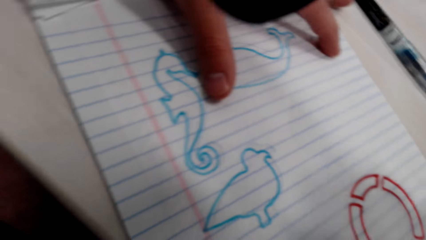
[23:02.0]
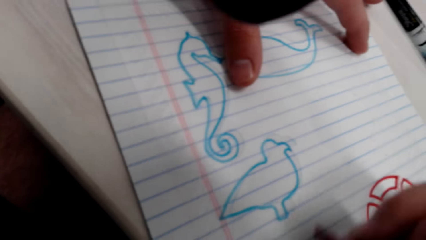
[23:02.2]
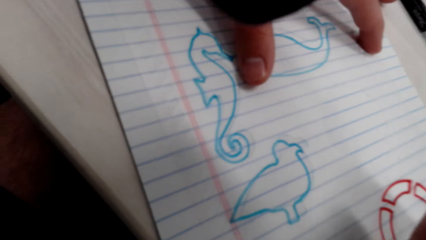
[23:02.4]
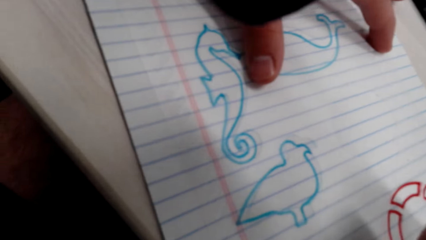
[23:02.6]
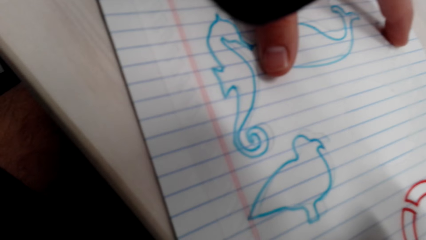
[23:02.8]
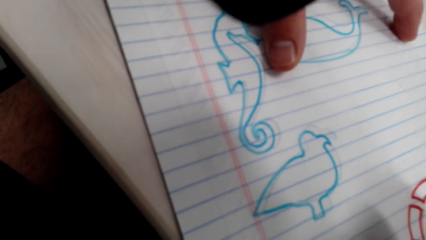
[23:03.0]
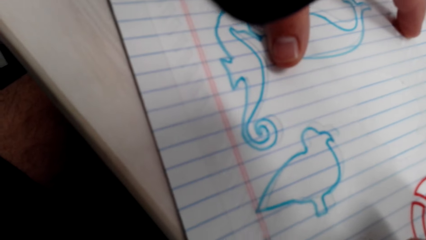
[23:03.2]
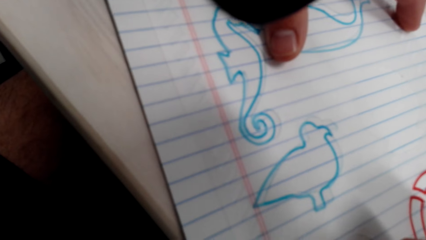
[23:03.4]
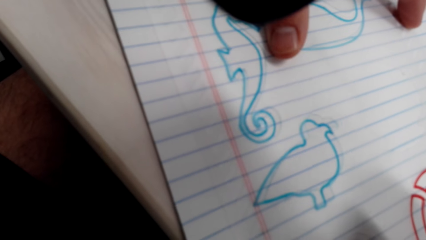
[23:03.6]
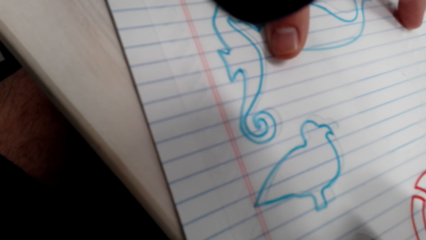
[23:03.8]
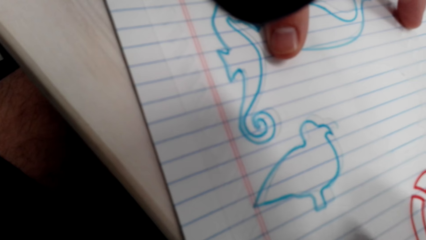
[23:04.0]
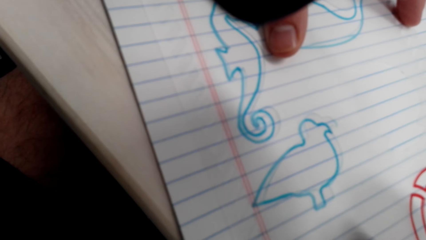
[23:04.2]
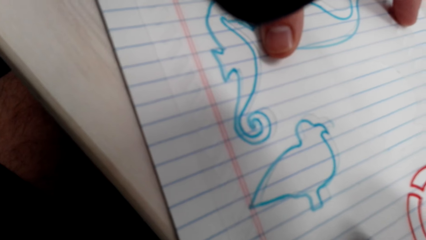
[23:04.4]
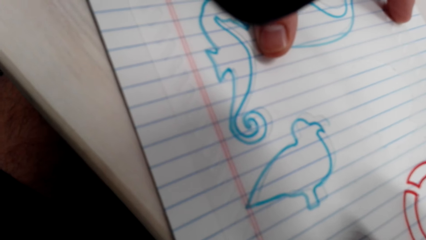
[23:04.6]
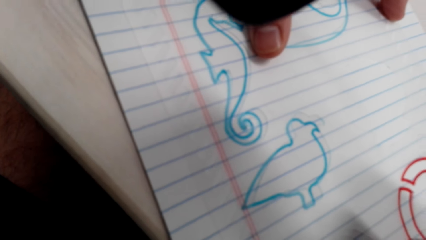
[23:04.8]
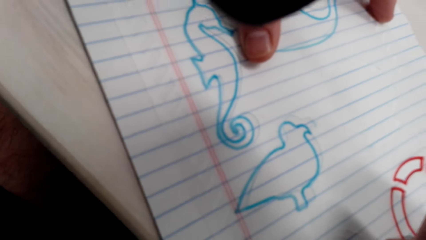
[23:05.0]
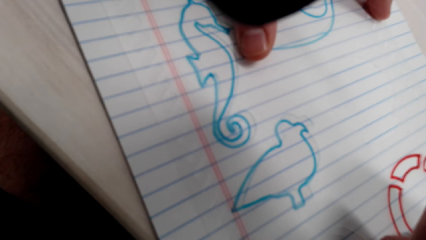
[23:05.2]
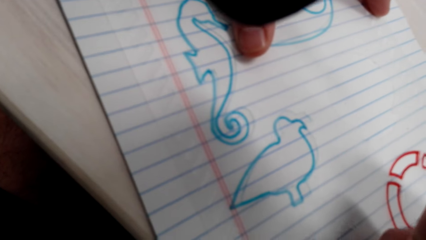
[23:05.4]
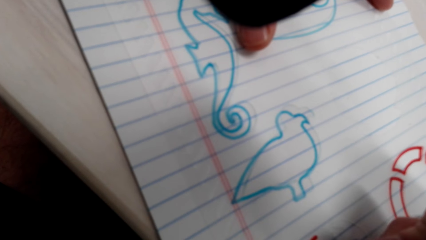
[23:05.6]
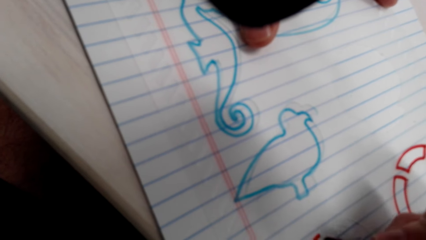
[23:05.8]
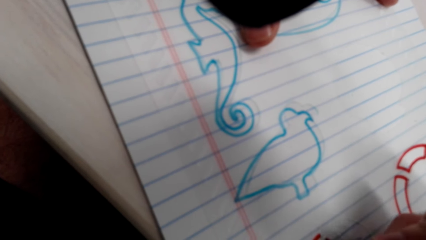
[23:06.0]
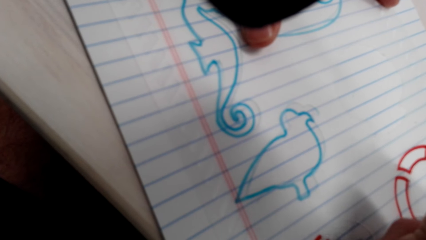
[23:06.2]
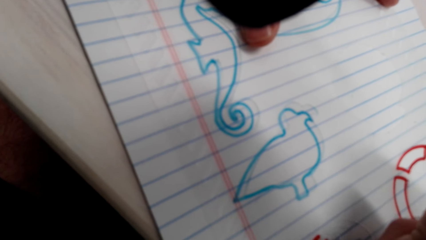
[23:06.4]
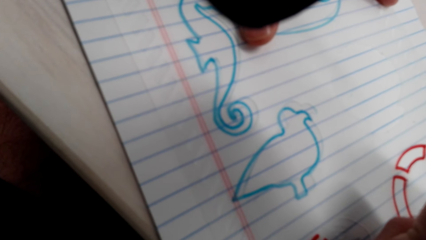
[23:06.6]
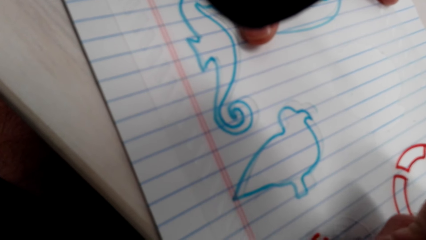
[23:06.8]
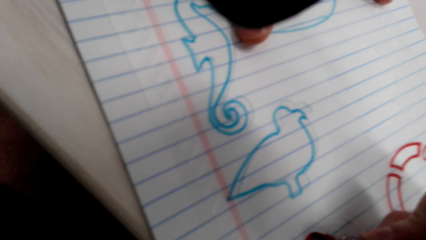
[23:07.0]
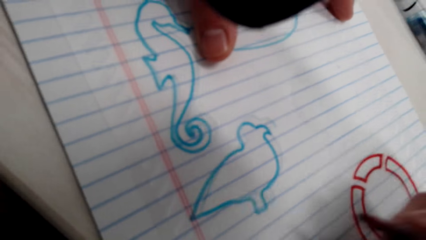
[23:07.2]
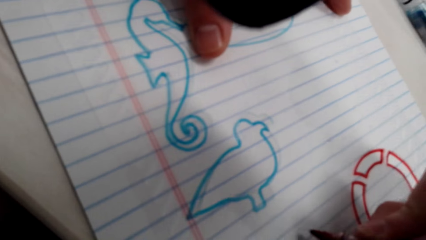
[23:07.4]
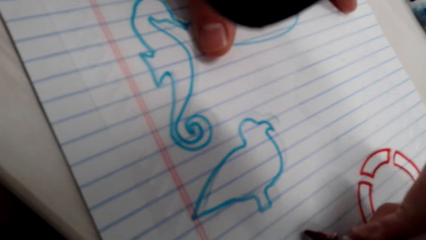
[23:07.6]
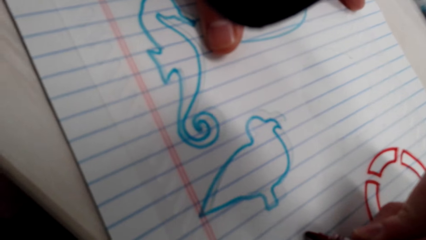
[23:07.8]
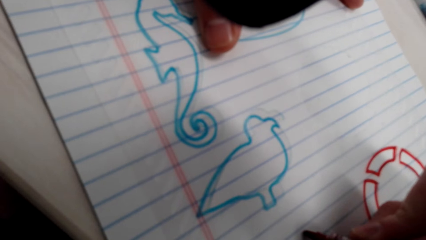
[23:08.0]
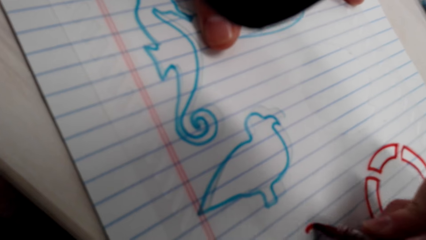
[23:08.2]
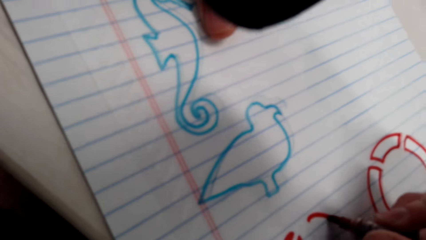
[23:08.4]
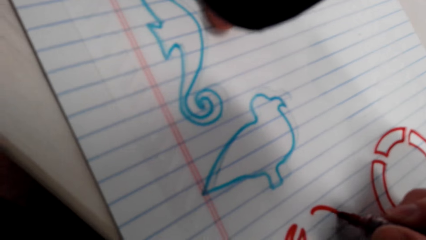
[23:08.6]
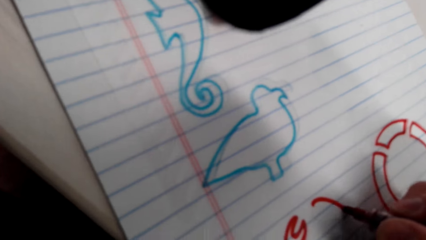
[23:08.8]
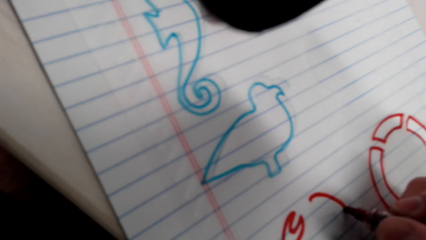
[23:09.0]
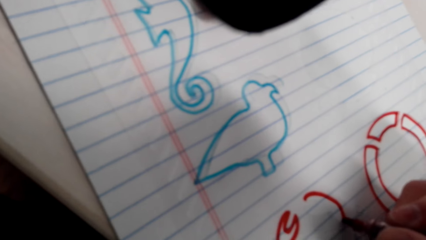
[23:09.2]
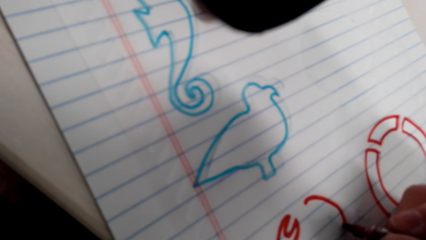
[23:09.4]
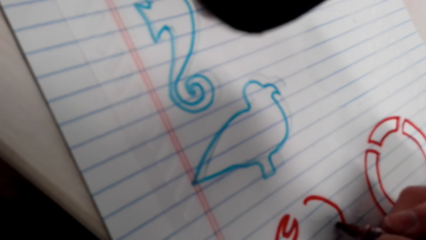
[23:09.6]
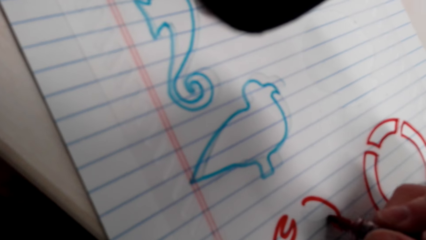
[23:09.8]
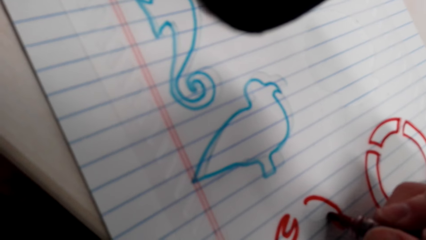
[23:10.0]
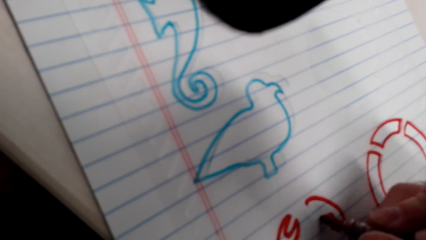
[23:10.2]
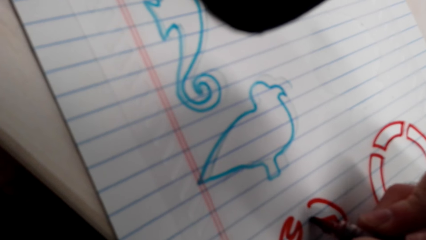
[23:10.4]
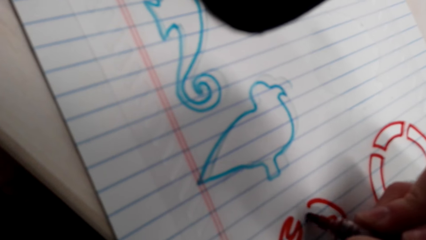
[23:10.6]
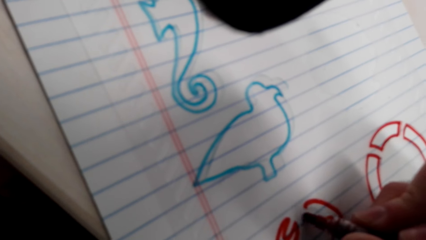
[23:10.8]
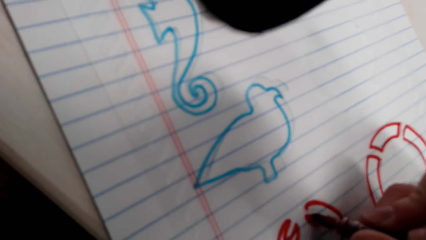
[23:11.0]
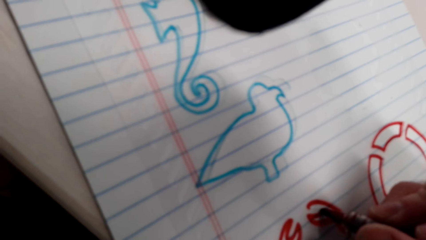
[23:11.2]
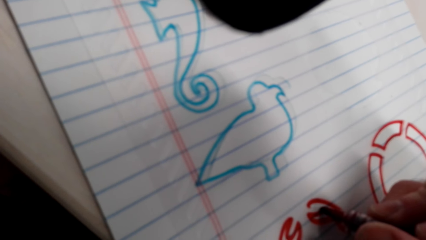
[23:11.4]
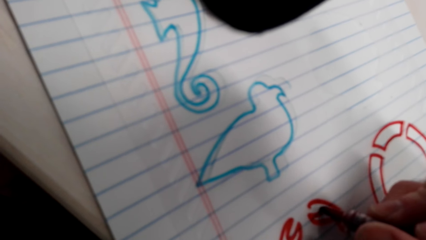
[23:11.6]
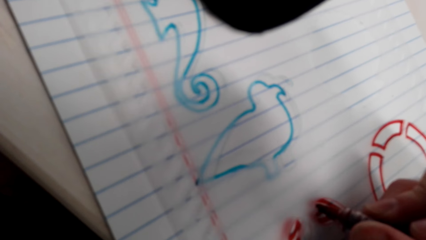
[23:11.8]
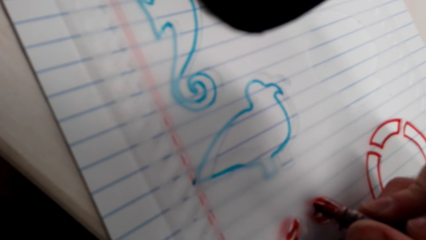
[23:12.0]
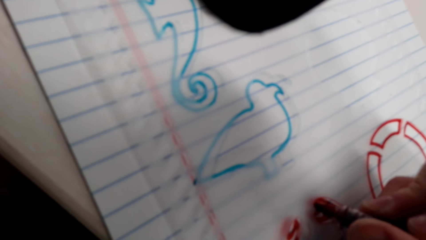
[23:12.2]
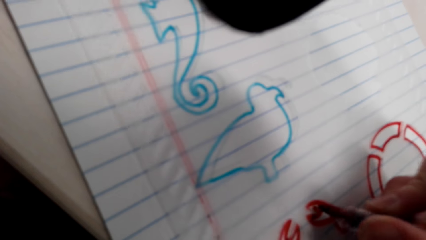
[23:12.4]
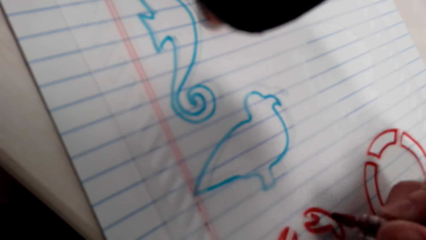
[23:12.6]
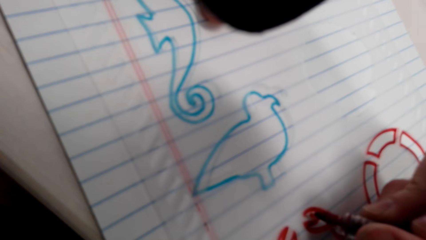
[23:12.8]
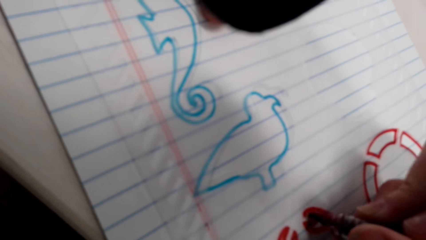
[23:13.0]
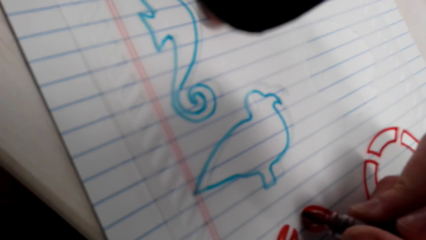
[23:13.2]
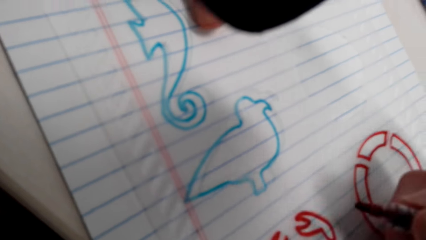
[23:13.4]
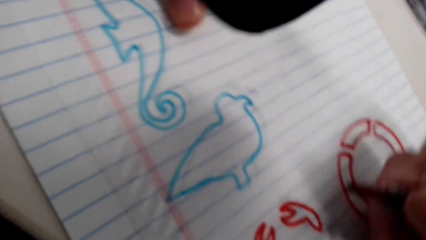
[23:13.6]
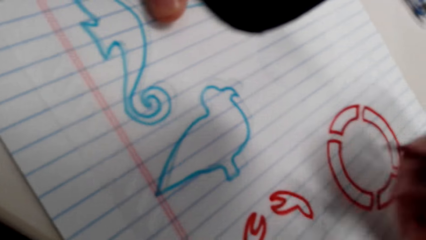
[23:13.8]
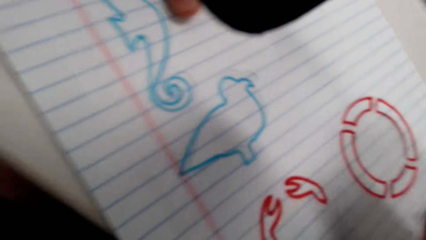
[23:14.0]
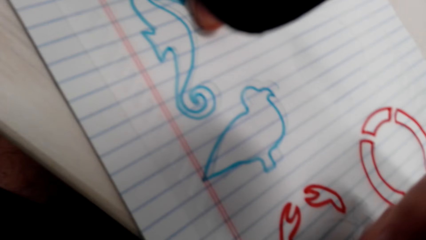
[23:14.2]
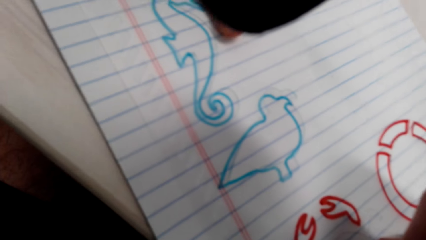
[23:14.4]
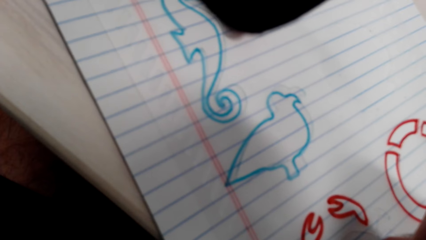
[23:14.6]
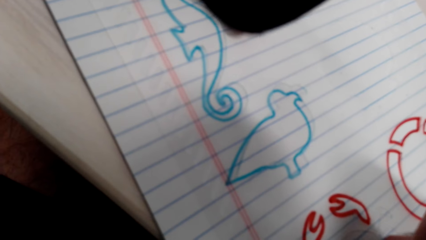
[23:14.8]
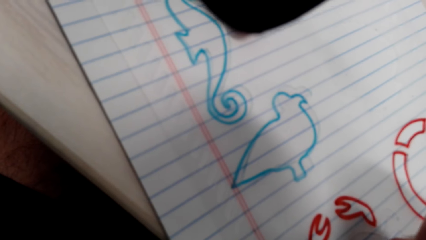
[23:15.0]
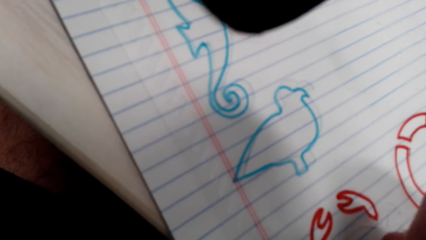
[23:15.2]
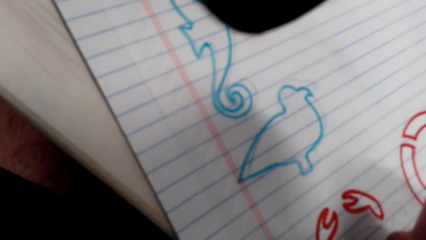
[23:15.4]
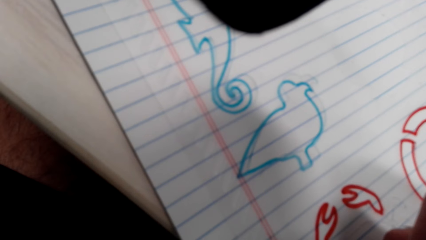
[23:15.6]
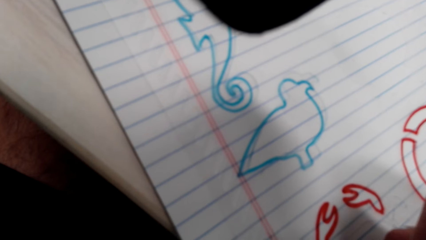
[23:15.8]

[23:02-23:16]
The camera wearer looks at the photo. They draw on the paper.

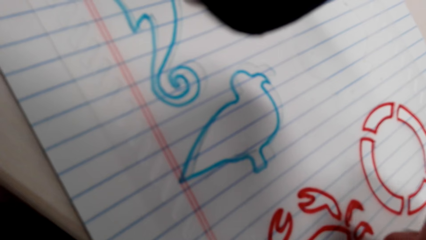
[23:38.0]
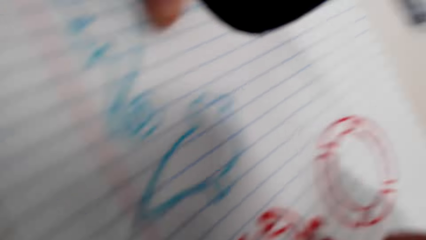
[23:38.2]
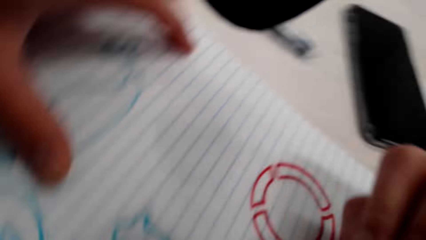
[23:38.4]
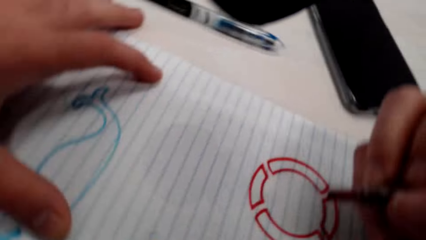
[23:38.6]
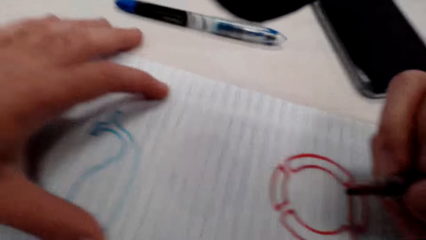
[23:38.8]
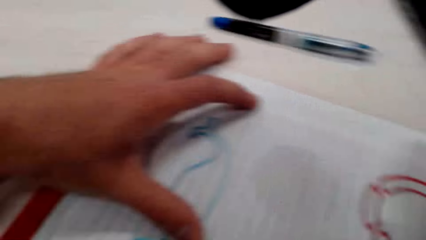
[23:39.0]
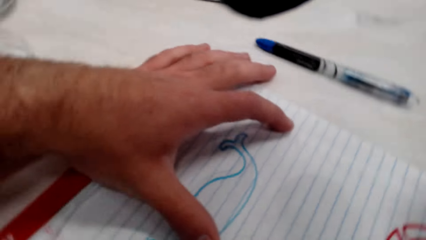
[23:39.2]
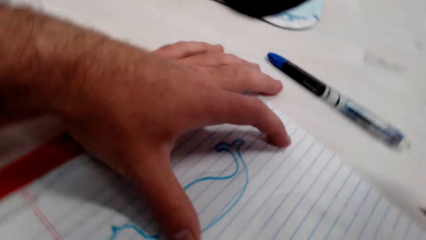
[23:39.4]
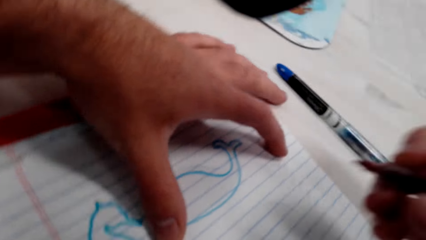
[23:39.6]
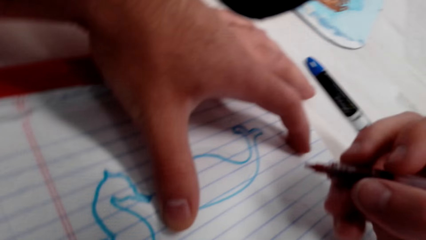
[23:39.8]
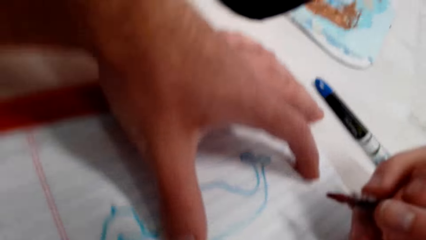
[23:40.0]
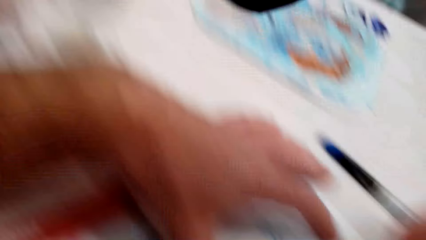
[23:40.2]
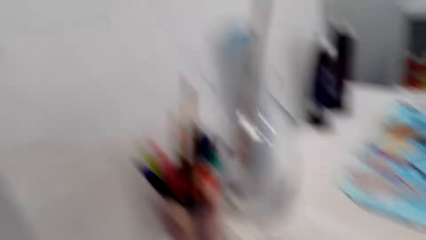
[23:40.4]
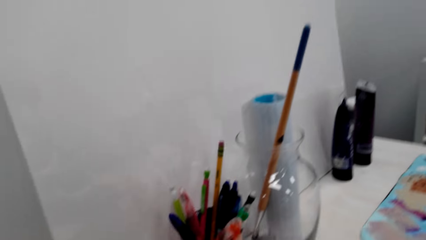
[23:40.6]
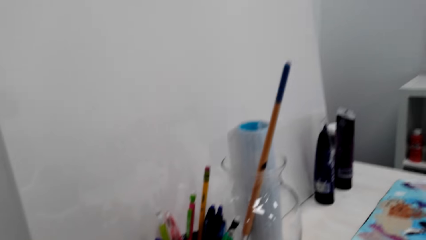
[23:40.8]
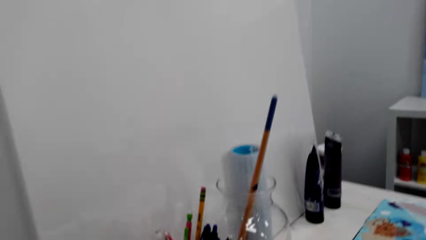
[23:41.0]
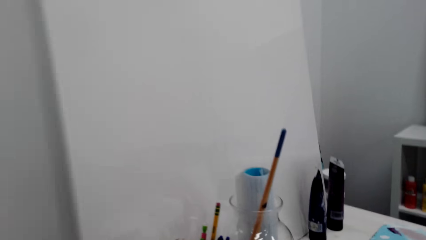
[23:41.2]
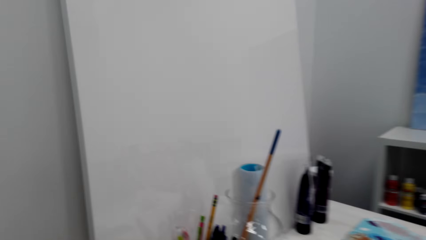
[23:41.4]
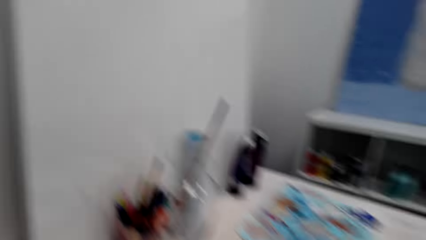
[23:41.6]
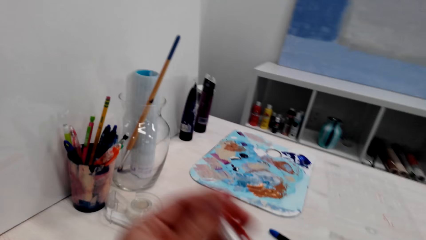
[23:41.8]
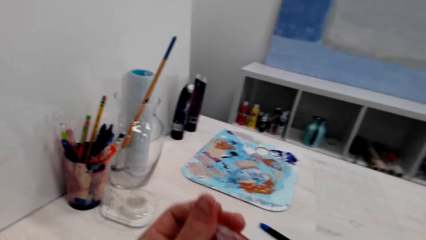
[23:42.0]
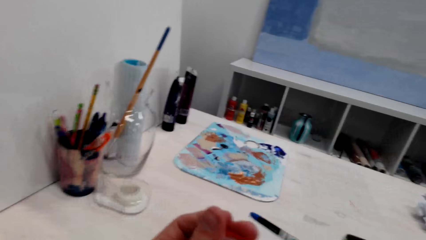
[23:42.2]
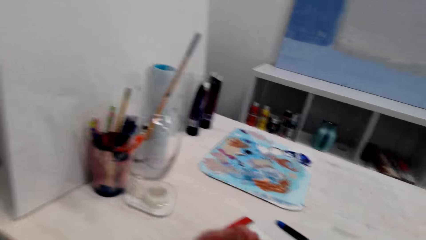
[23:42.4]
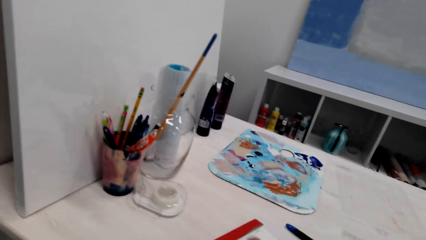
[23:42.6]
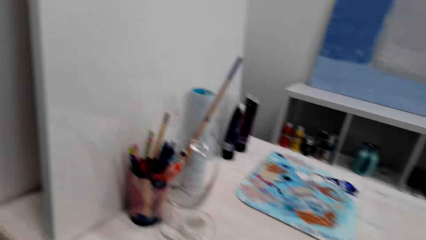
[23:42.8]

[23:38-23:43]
The camera wearer holds the paper. They close the marker pen with the cap.
